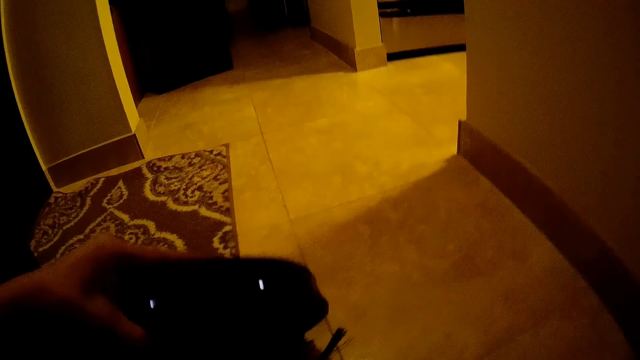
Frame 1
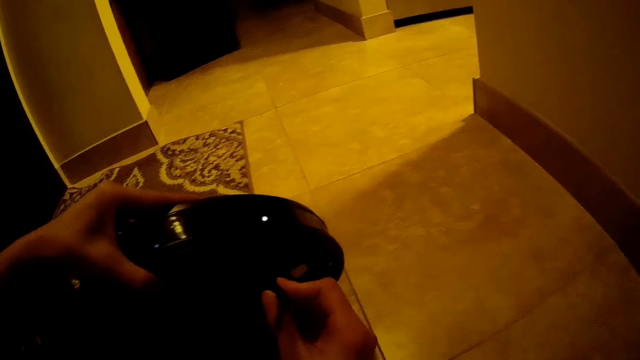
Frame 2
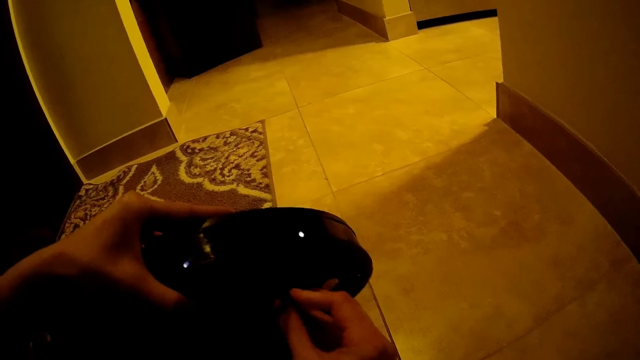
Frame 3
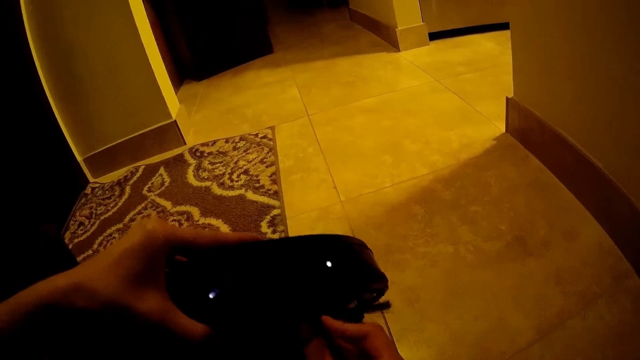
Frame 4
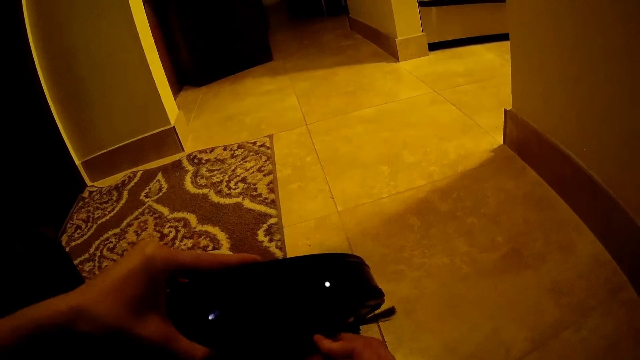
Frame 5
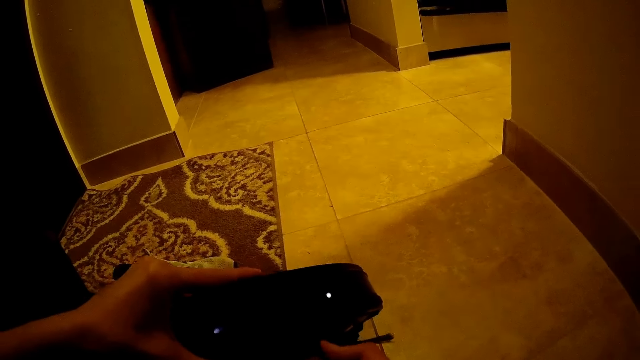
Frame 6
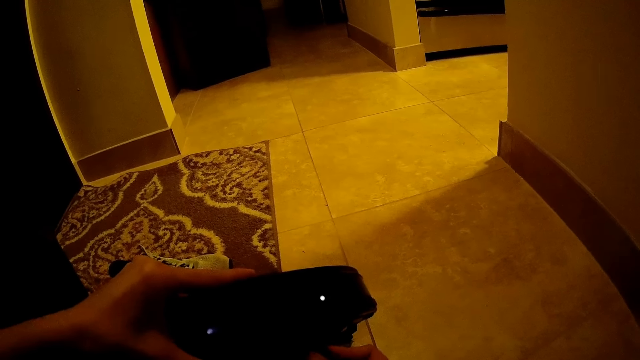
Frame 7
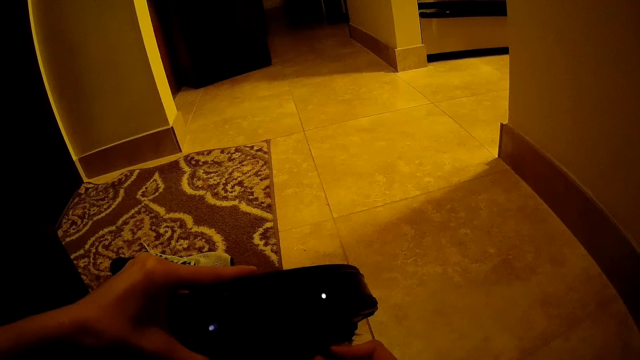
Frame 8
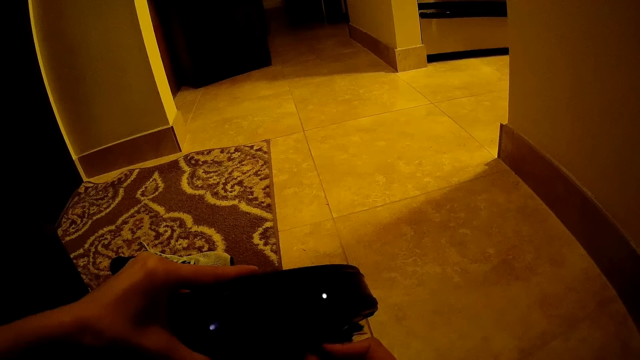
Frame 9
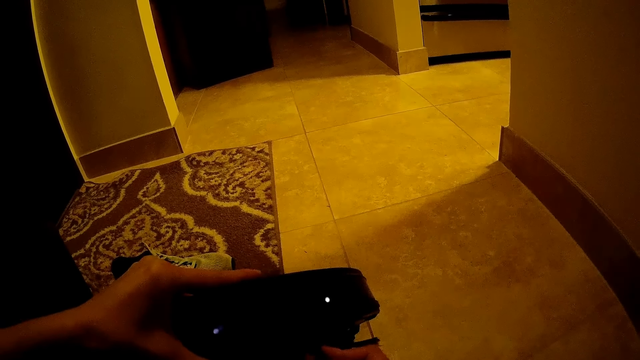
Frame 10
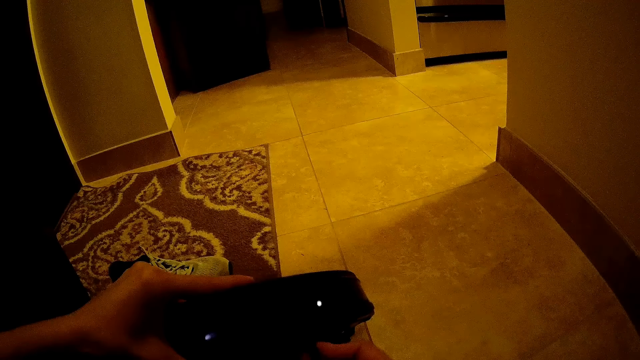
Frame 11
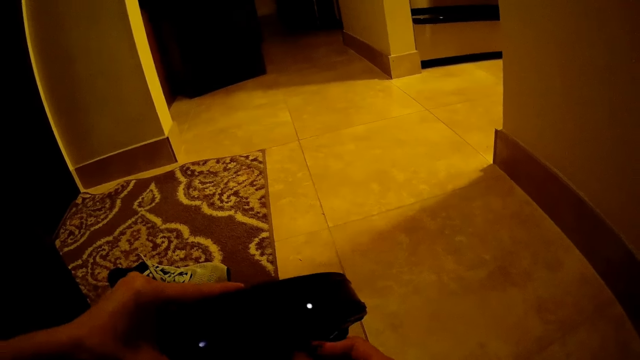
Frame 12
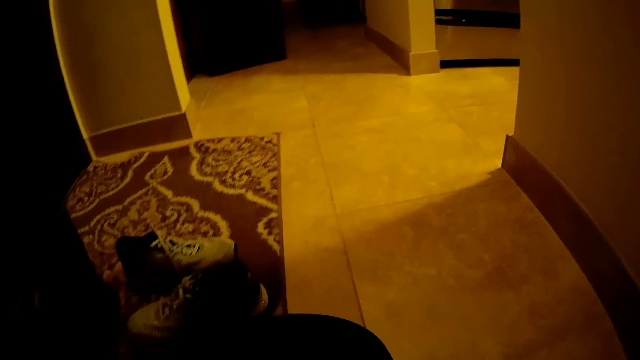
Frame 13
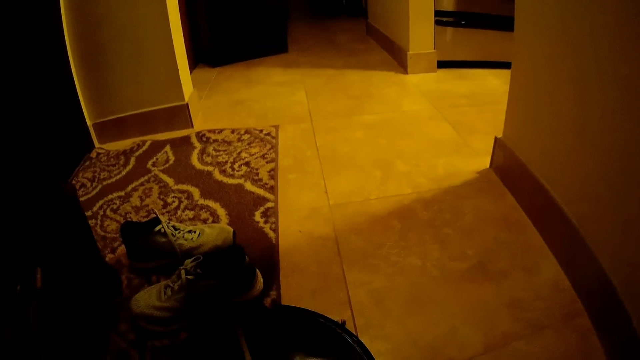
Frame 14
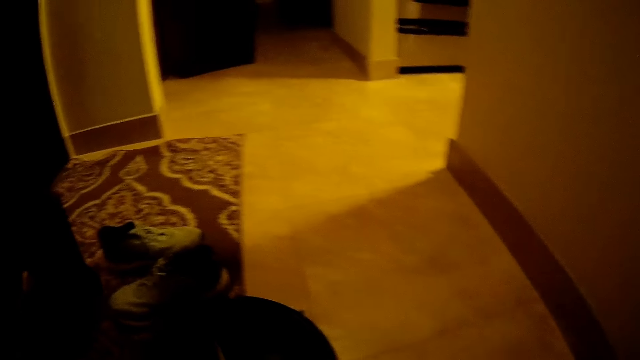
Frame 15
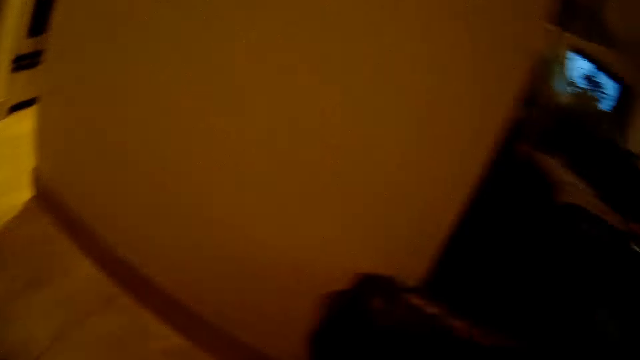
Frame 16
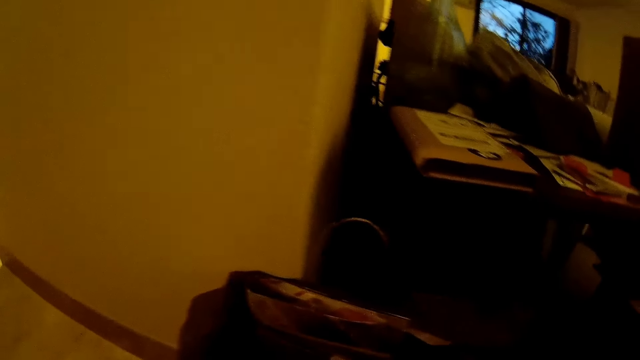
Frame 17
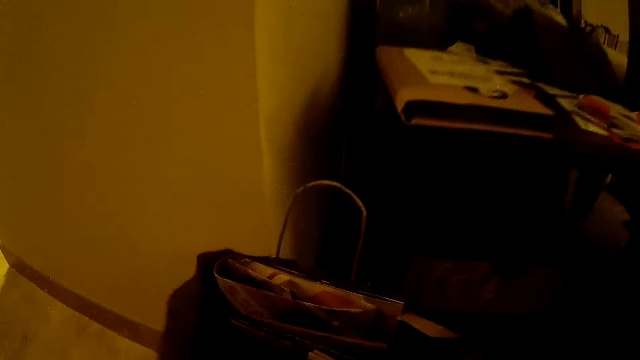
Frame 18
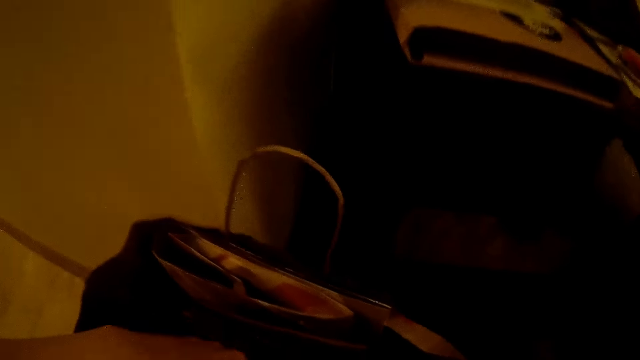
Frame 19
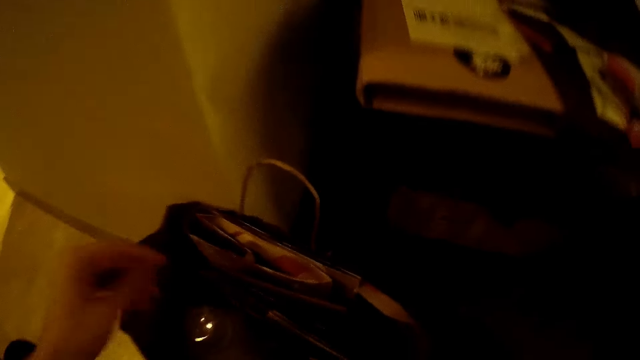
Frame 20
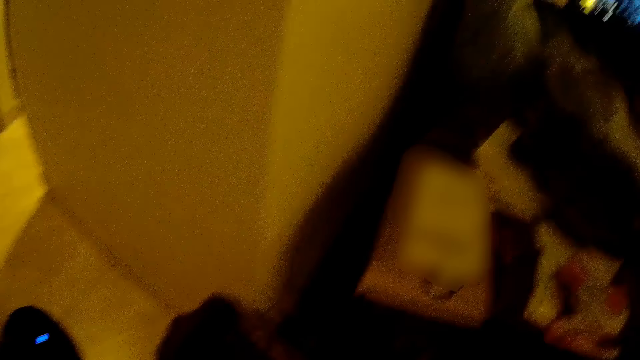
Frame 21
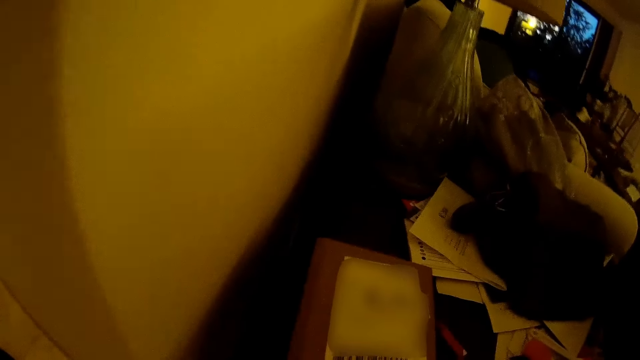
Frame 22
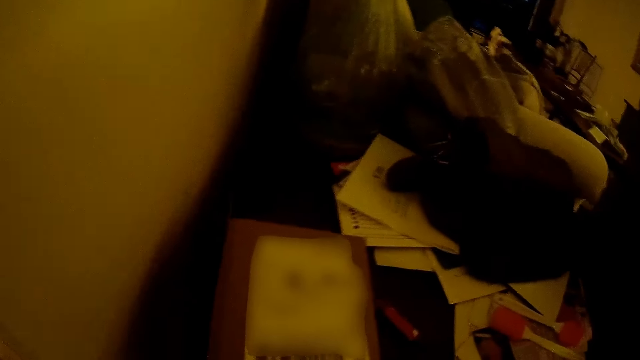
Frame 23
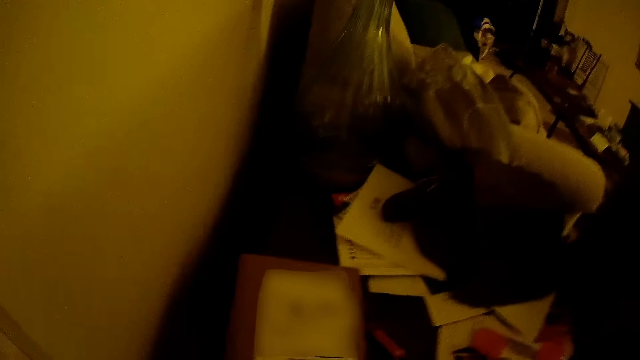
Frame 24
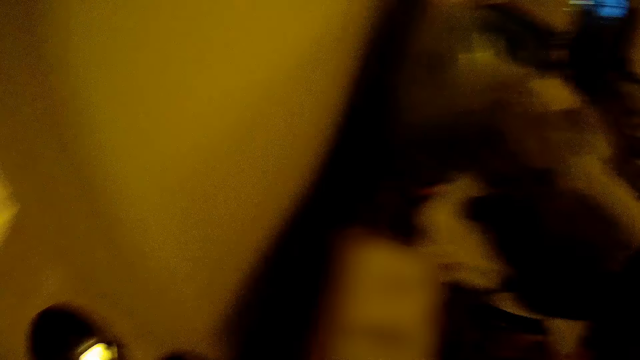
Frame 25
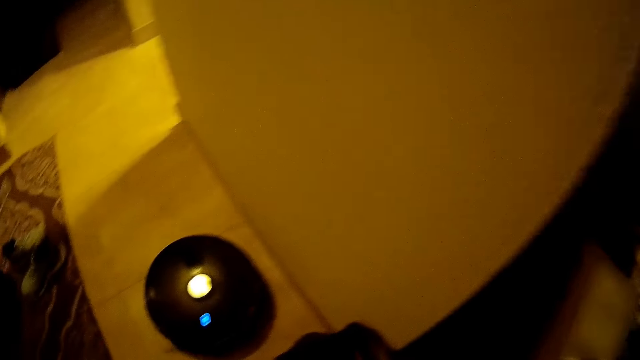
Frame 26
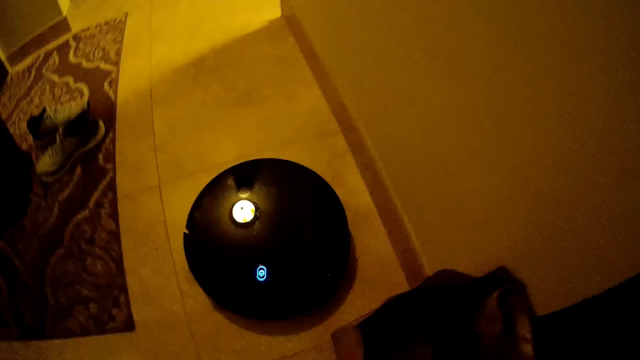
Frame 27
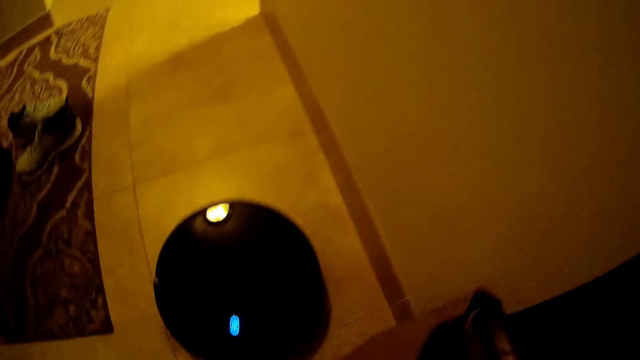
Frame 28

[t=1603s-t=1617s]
The camera wearer puts her left hand in a bag. She removes her left hand from the bag.

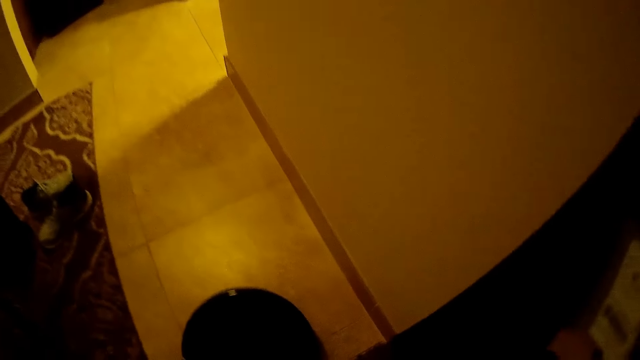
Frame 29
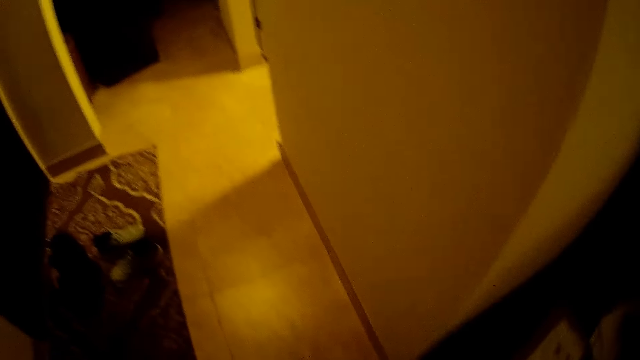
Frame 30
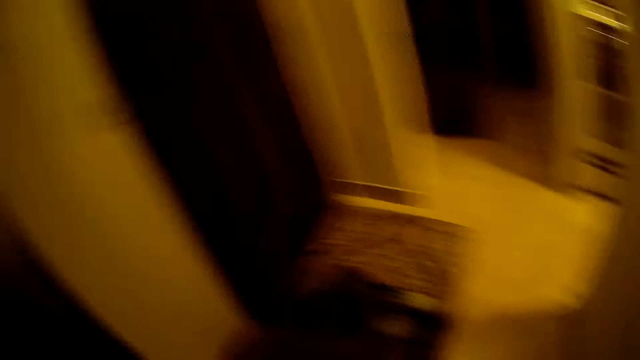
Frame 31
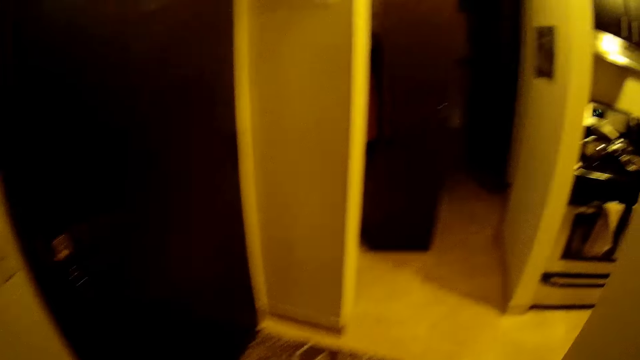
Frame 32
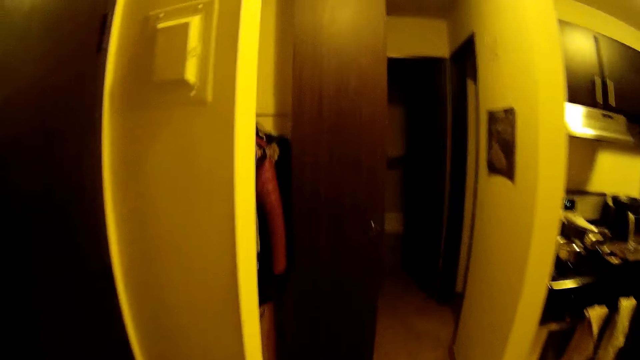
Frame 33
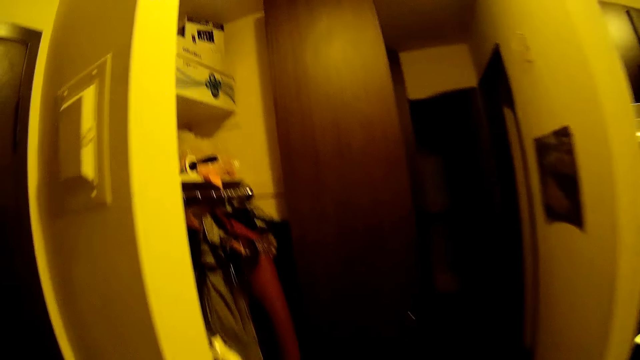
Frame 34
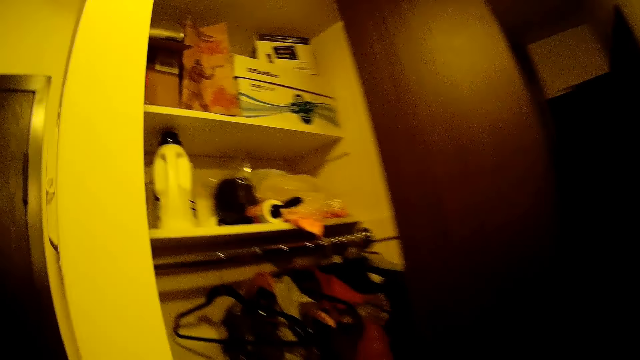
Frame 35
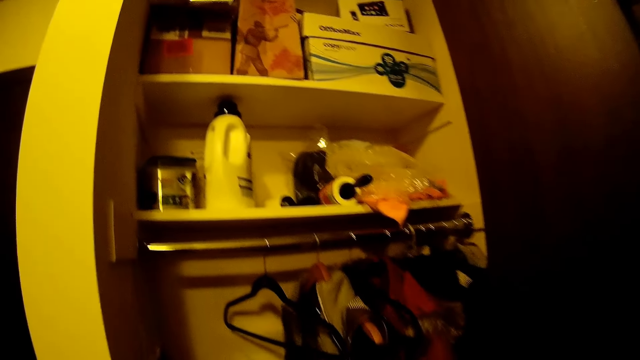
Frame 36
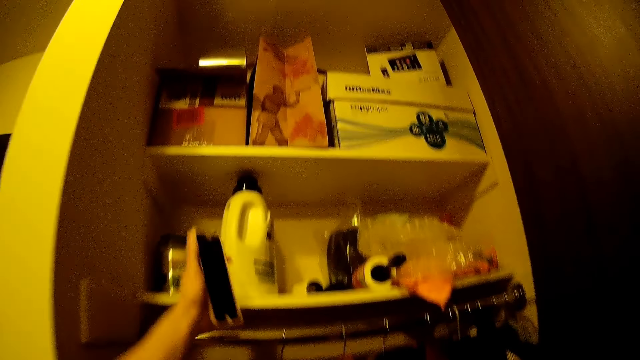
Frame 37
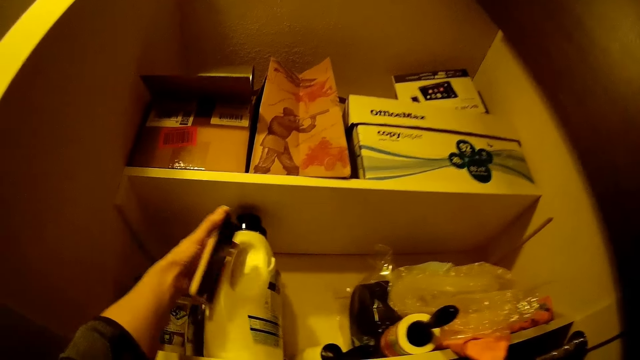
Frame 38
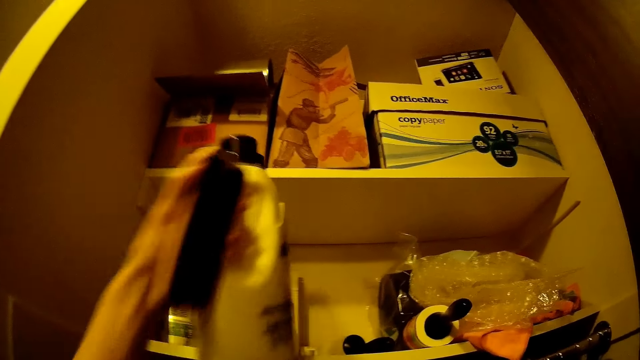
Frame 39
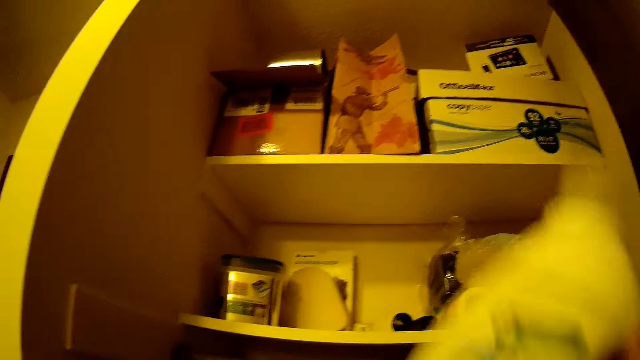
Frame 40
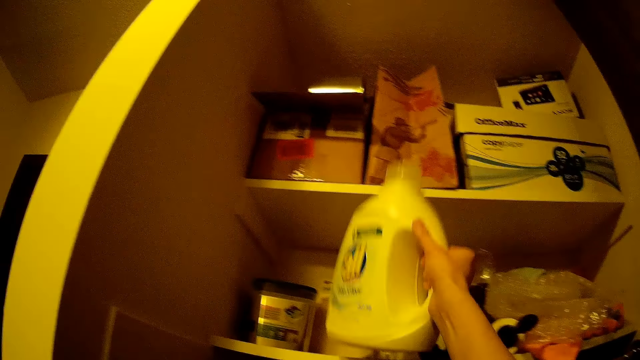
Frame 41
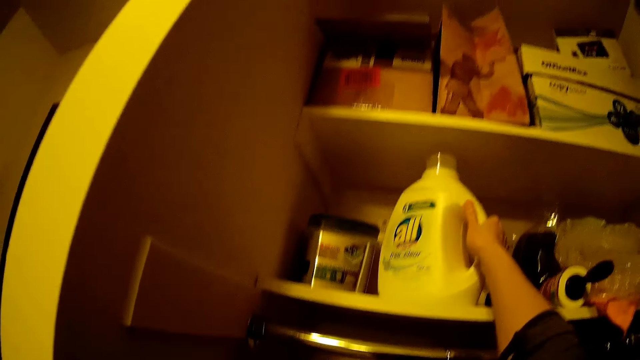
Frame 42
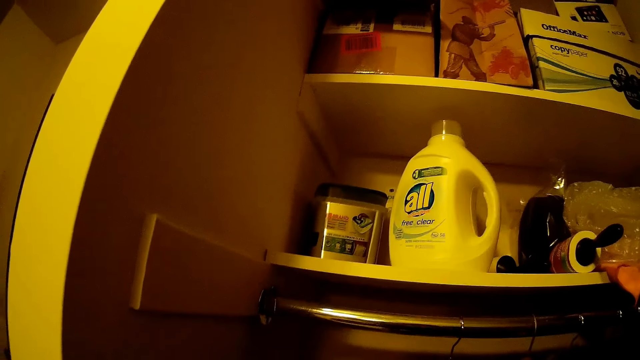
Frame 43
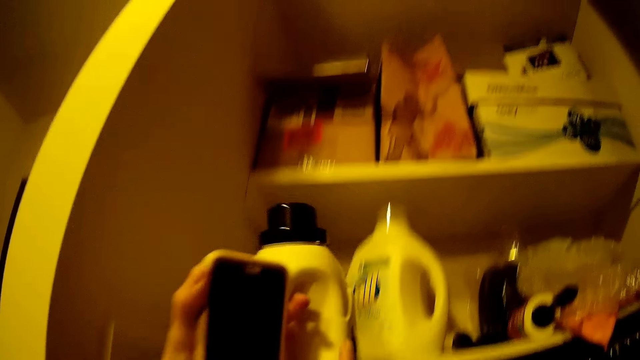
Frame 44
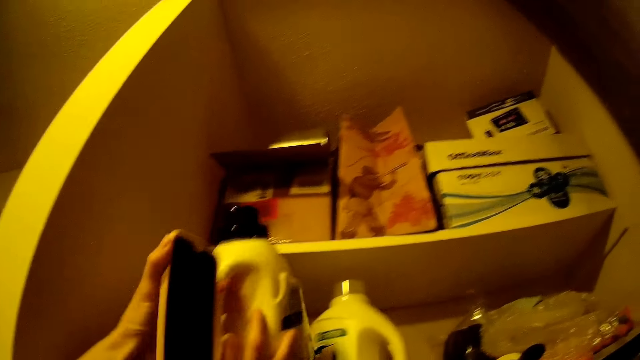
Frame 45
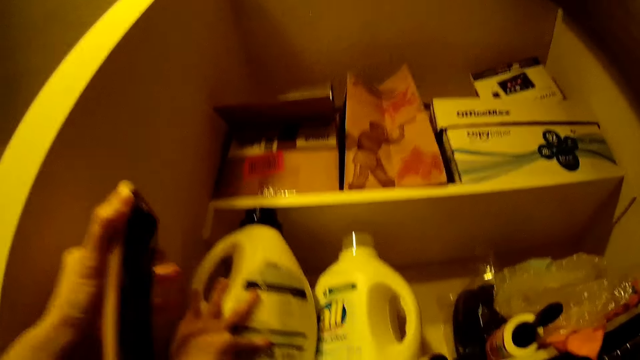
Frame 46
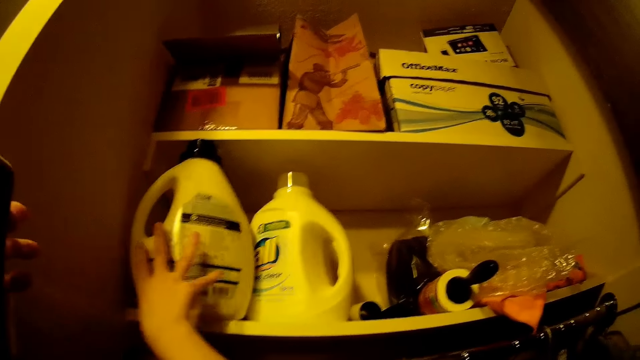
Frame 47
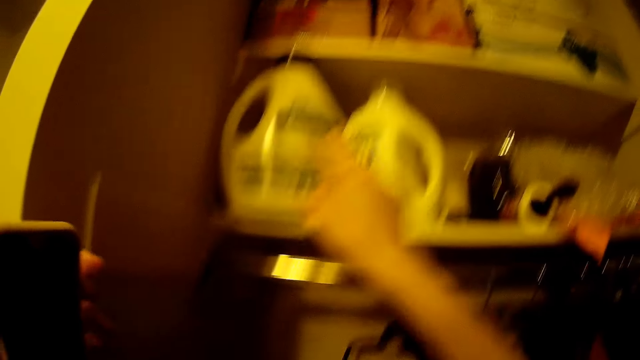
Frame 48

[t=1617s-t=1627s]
The camera wearer walks around. She holds a phone in her left hand. She carries a container from the cabinet with her left hand. She keeps the container in the cabinet with her right hand. She keeps the container back on the cabinet with her left hand.
